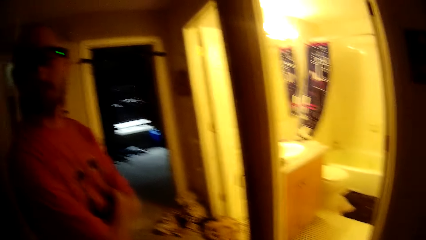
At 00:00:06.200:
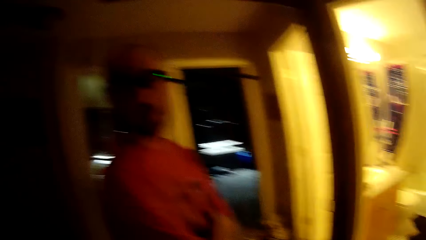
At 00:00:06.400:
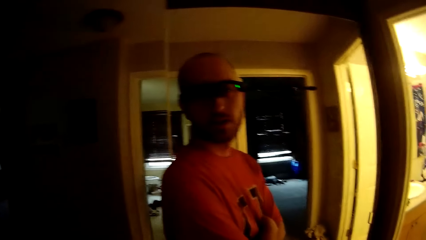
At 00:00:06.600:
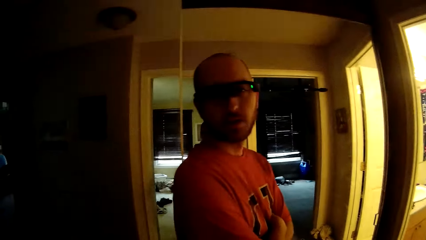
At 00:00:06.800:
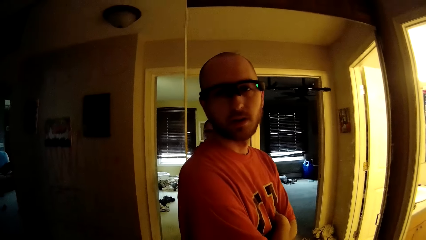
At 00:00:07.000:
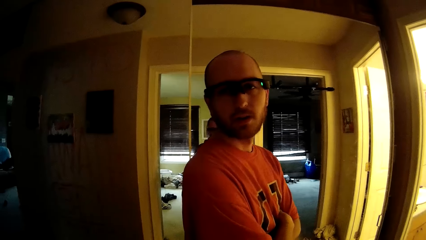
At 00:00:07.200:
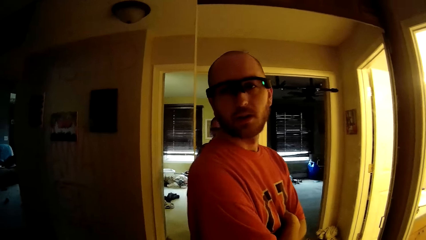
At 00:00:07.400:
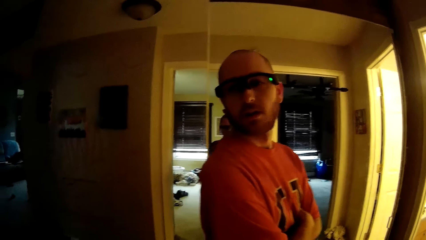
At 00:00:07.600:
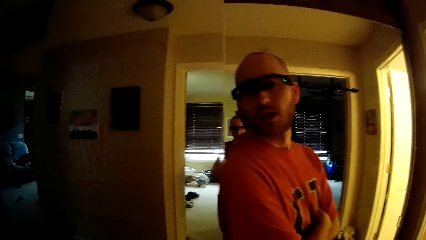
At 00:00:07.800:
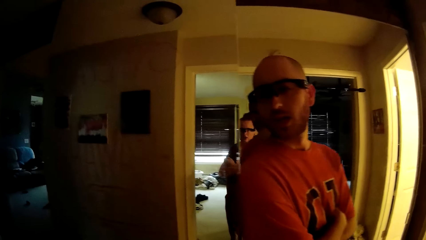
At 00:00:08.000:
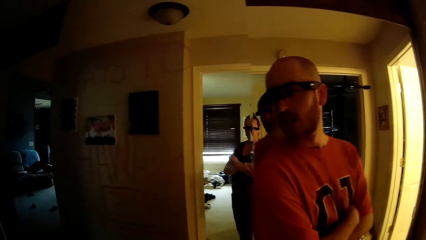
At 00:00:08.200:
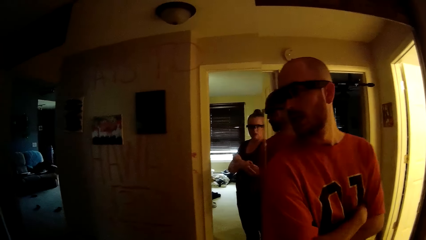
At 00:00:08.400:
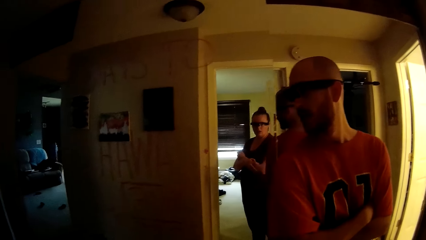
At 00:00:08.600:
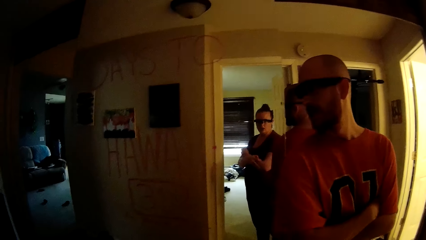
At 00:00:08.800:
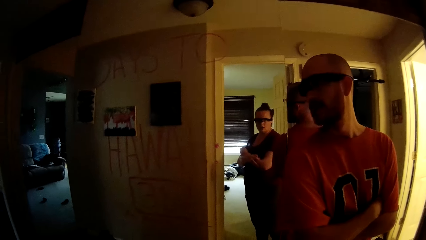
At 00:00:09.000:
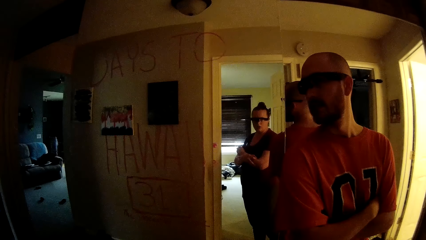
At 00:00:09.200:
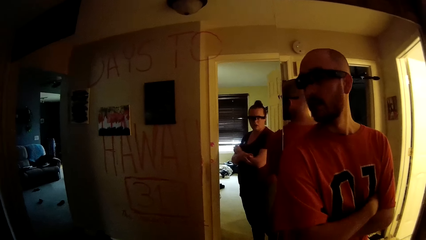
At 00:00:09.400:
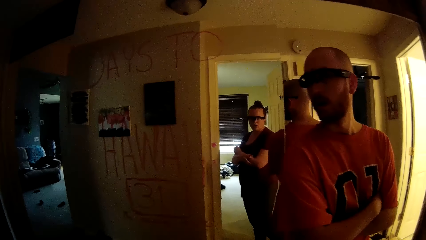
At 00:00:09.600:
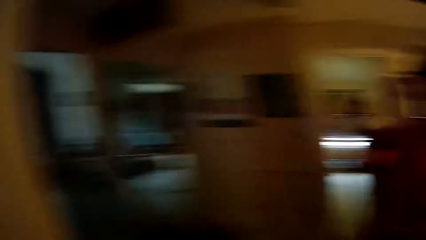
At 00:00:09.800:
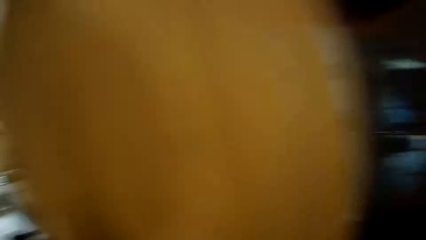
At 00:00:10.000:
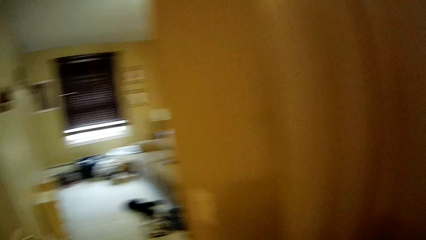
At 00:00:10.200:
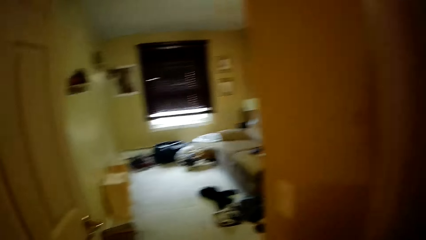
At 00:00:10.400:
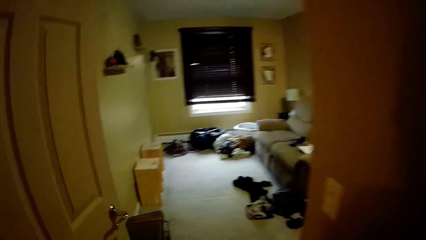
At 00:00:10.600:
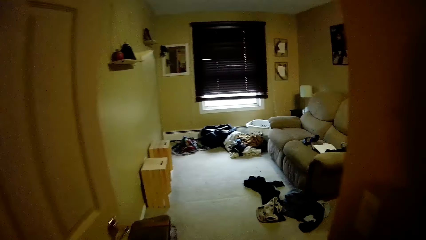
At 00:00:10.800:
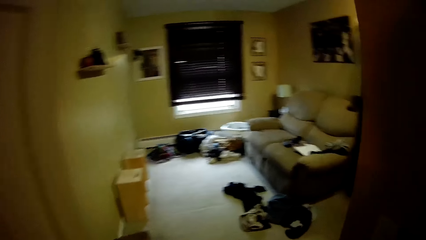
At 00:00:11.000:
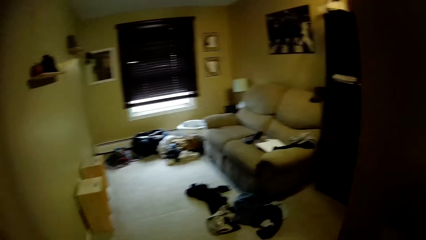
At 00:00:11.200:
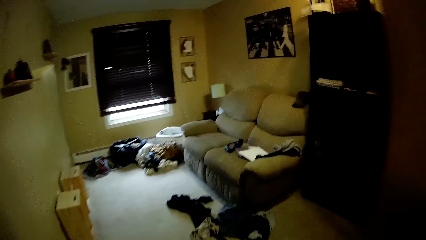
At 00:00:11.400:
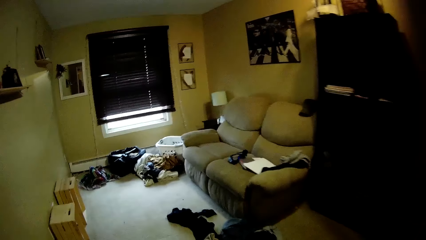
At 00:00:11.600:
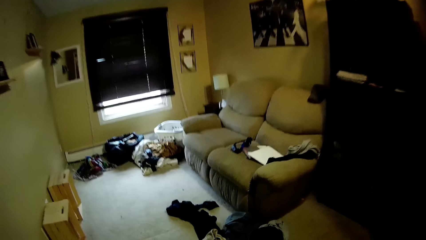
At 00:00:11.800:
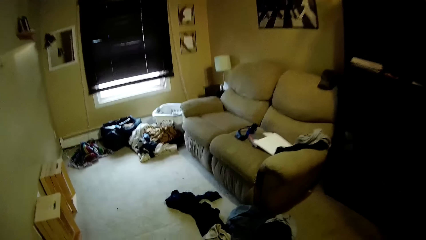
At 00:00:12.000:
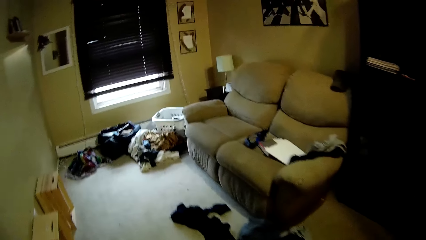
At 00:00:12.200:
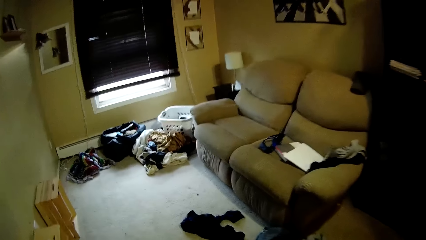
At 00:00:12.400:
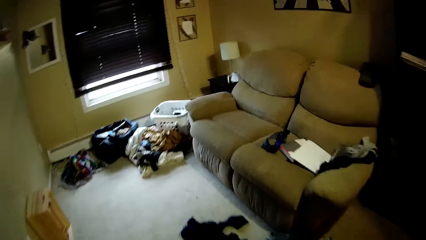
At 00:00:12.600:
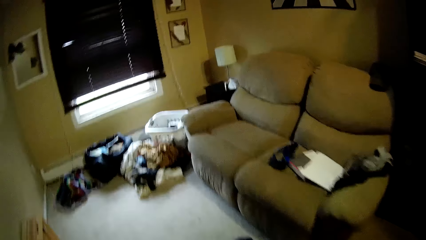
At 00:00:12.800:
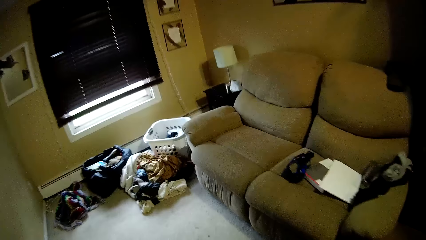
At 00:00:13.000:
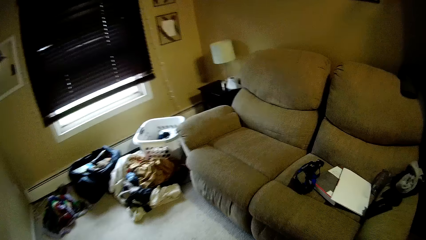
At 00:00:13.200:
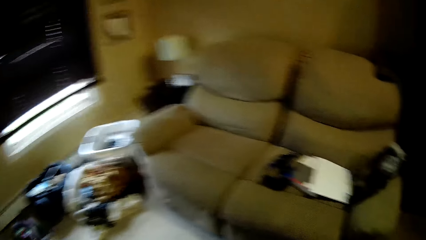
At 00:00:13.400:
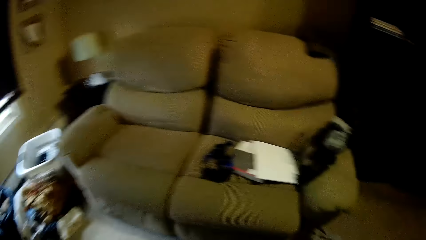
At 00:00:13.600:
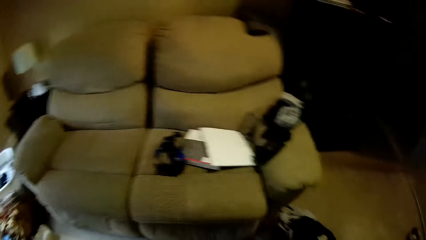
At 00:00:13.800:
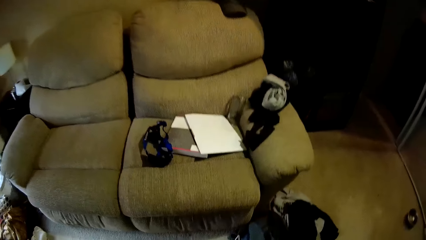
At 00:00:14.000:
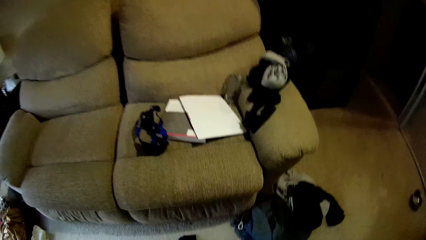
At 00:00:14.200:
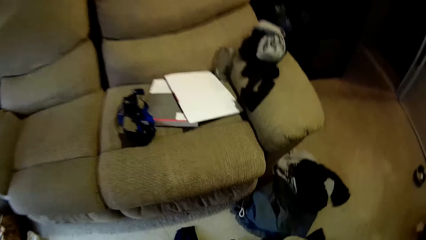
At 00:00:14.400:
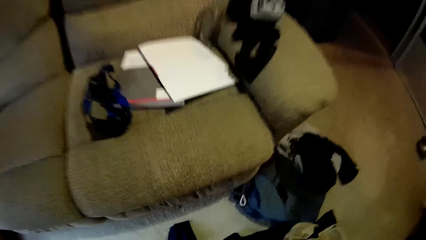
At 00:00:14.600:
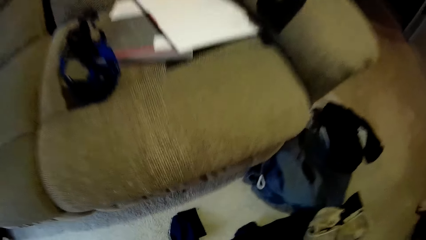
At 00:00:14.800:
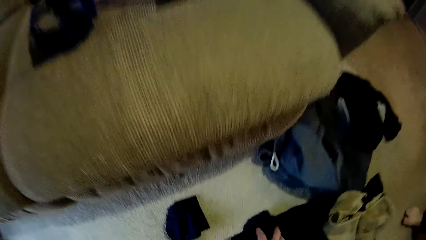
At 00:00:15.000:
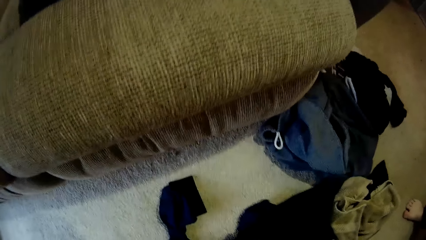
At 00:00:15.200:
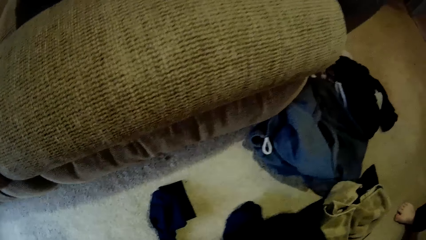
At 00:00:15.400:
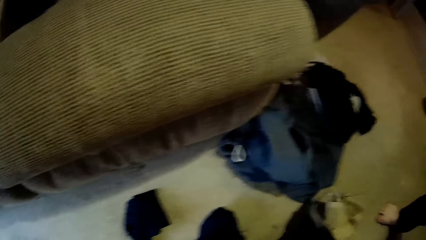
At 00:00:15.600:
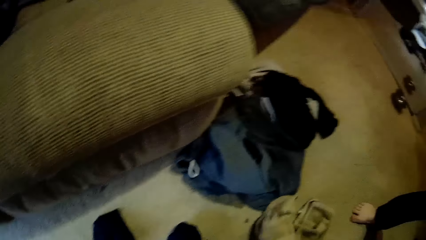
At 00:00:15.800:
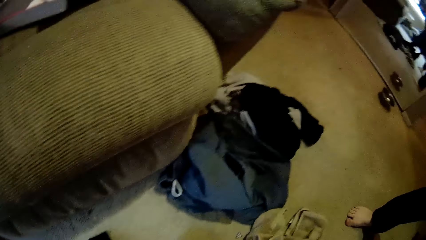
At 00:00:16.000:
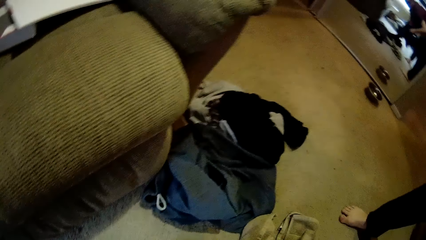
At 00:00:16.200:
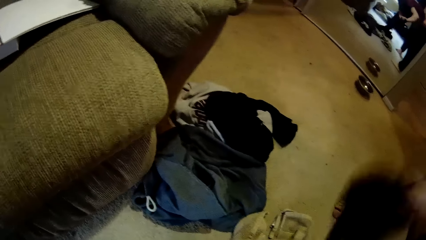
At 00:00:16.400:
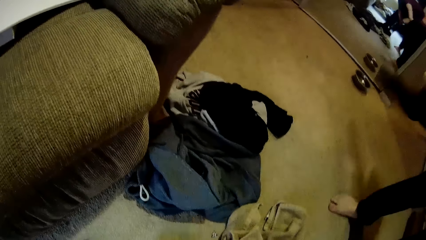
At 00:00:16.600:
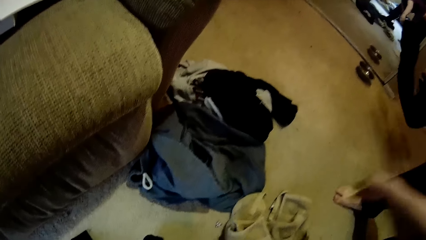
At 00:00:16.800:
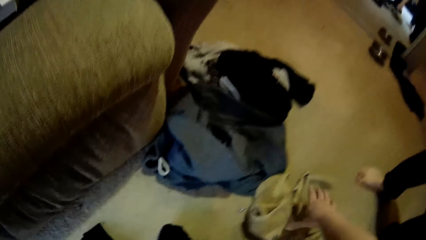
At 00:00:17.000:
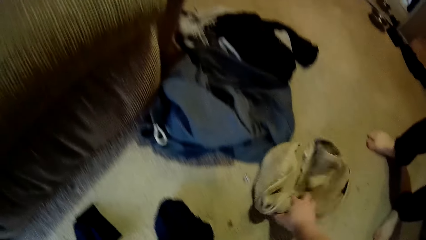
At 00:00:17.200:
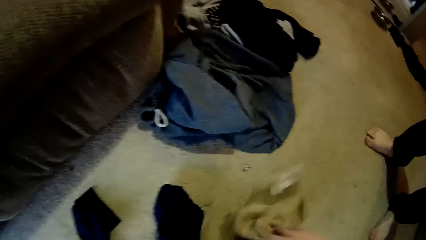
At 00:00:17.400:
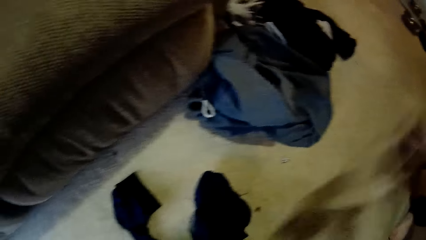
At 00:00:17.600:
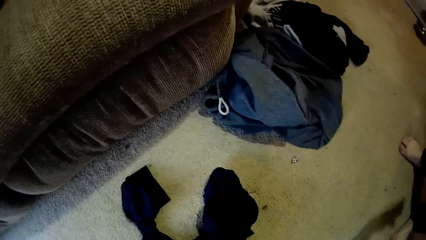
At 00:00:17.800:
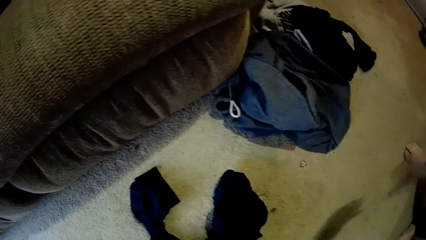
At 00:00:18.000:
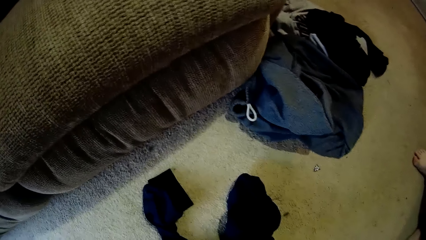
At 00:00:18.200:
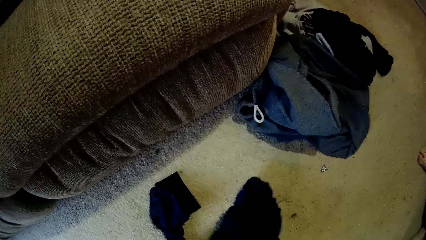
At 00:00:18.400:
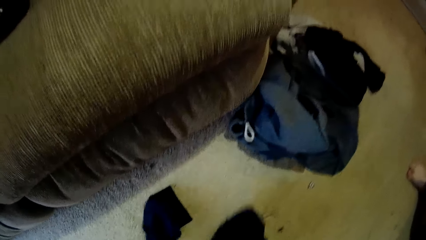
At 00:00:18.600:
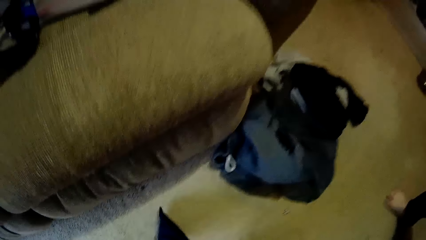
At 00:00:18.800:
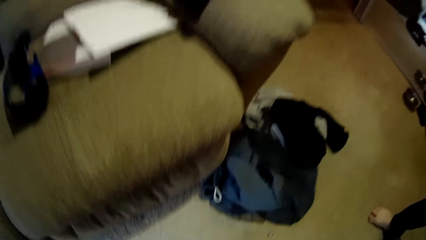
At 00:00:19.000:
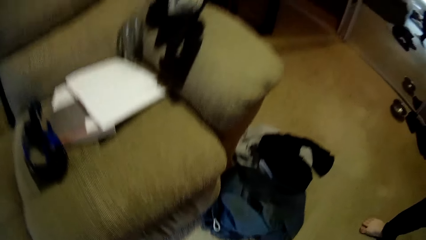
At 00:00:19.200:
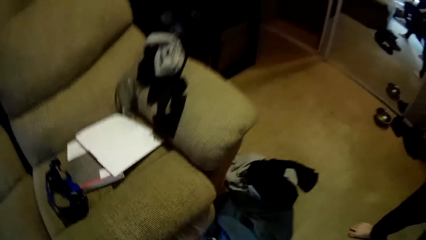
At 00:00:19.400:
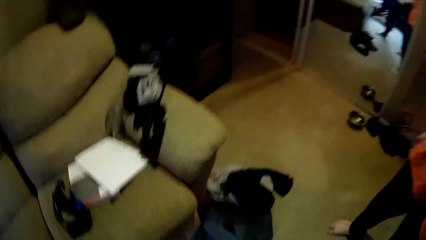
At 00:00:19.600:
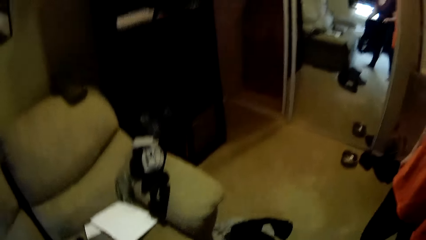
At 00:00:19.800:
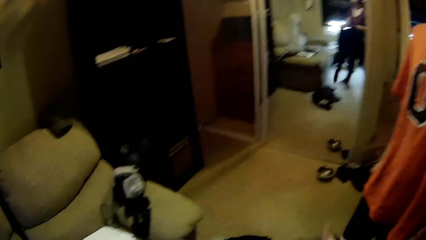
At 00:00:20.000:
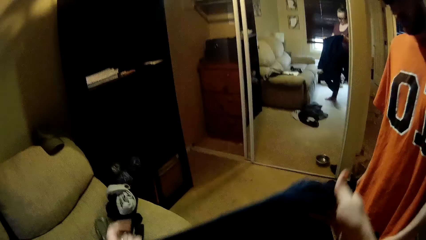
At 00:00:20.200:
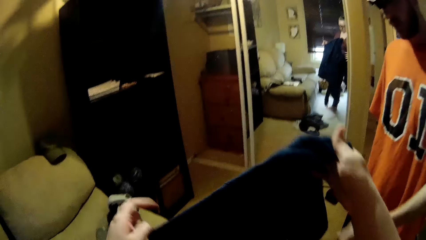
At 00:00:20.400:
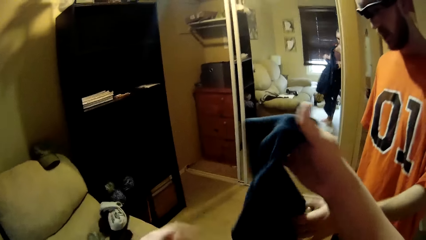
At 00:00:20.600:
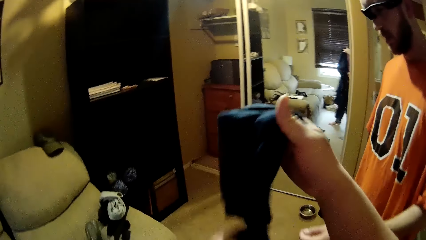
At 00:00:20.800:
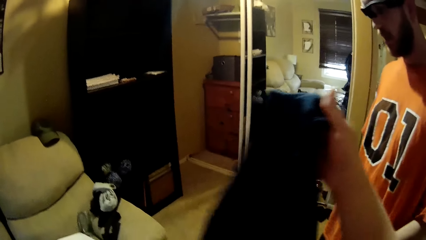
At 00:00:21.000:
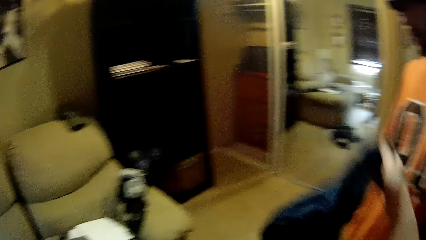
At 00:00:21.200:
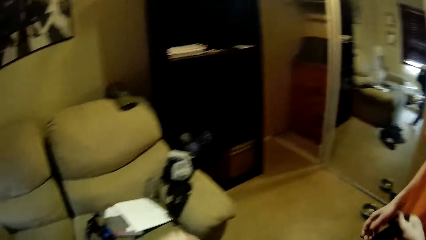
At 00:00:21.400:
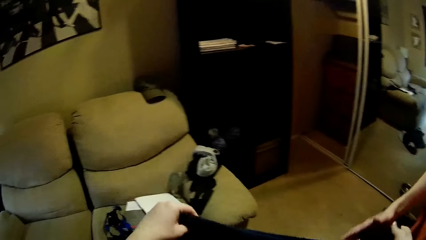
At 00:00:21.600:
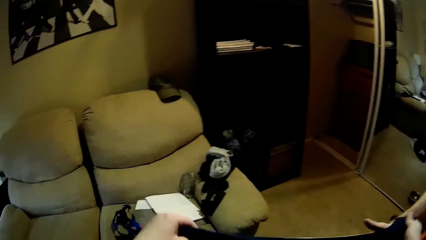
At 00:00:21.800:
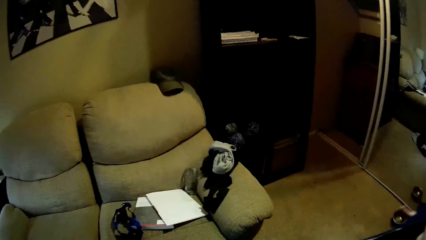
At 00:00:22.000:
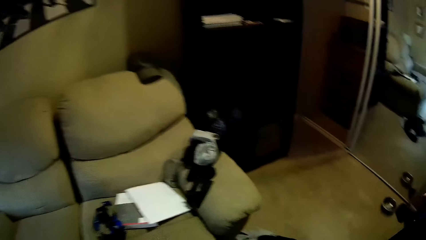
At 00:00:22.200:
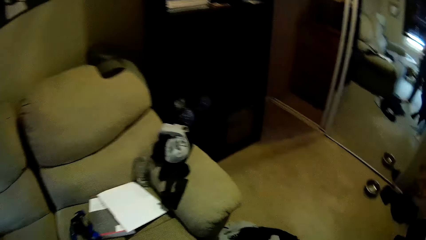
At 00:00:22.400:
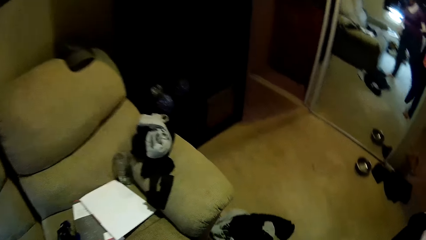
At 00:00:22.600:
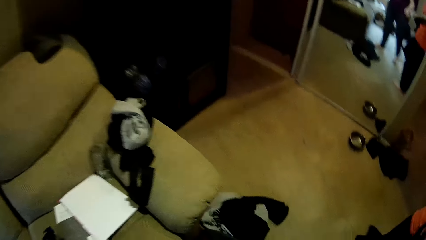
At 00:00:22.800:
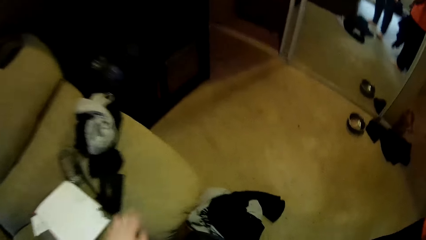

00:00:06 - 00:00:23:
The camera wearer converses with a man. The man interacts with the camera wearer. The camera wearer interacts with the man. She walks around the house. The man interacts with the camera wearer. The camera wearer bends down. She picks up a cloth from the floor with her right hand. She interacts with the man. She throws the cloth in her right hand on the floor. She picks up the cloth from the floor with her right hand. She throws the cloth in her right hand on the floor. She picks up the cloth from the floor with her hand. She stands up. She shows the cloth in her hands to the man. She checks the cloth. The man checks the cloth. The man interacts with the camera wearer. The camera wearer gives the cloth to the man. She converses with the man.
